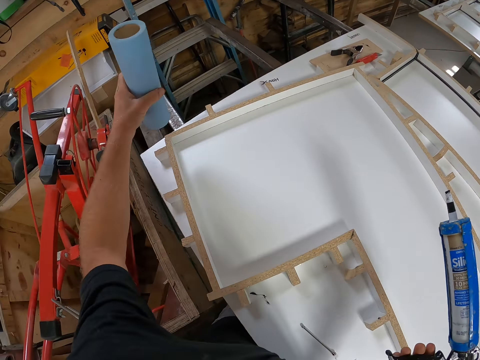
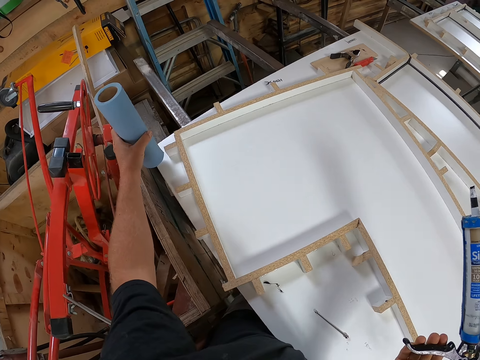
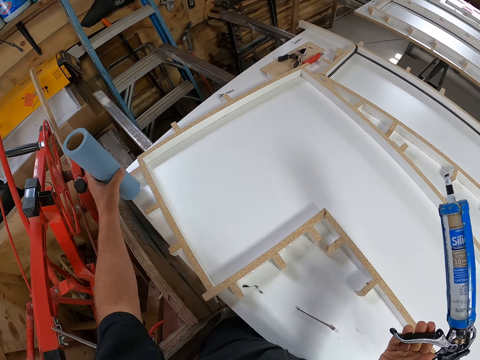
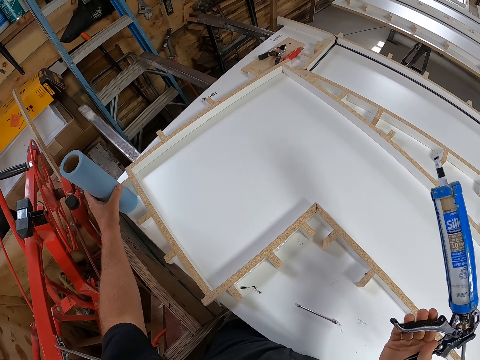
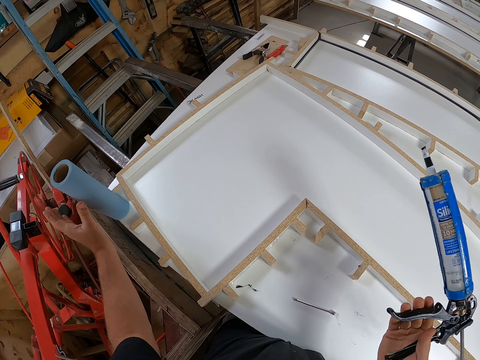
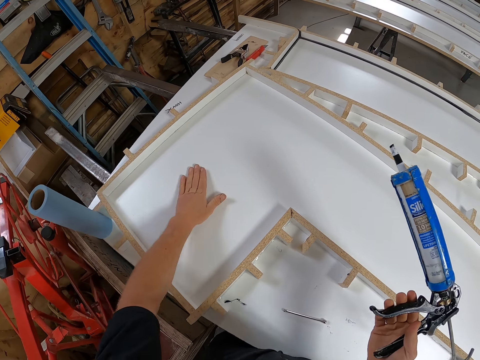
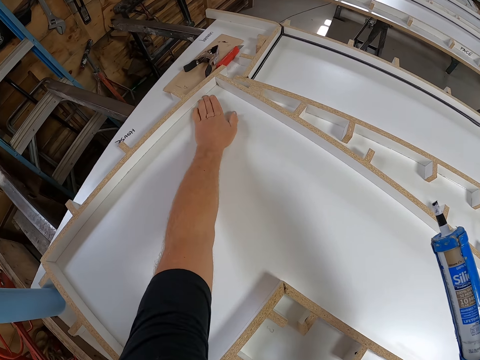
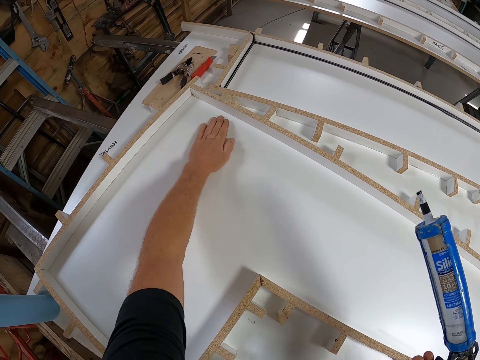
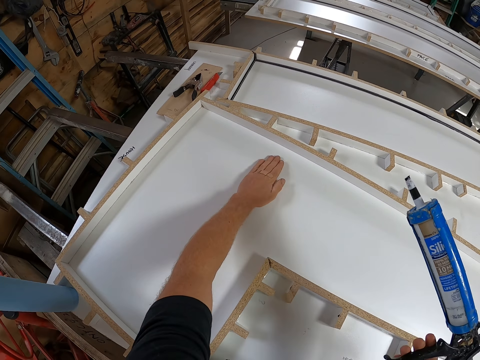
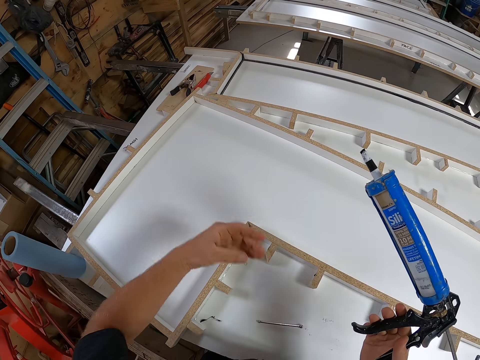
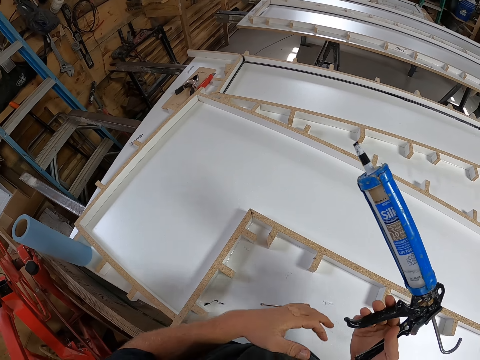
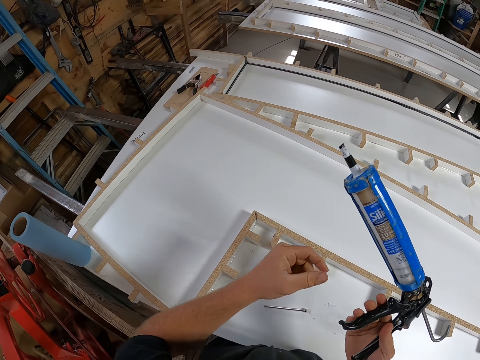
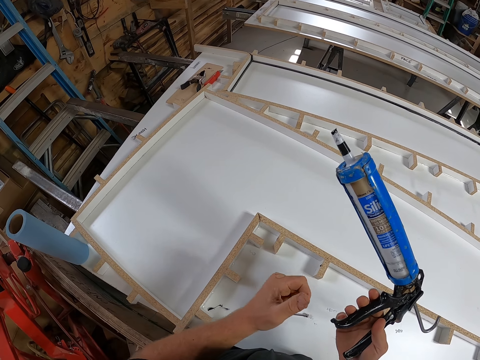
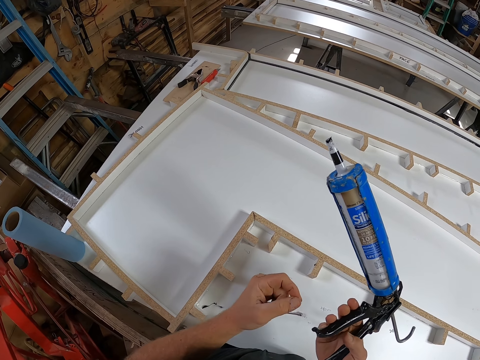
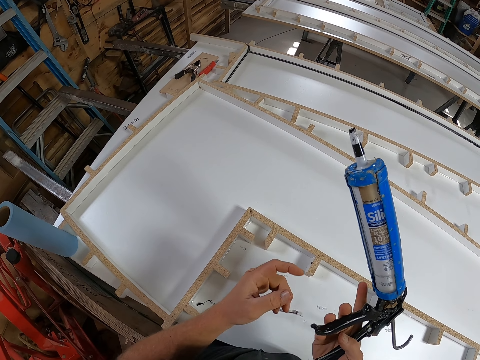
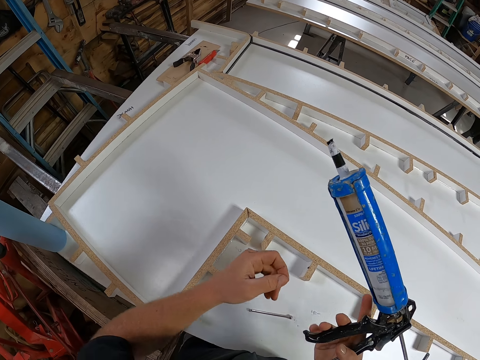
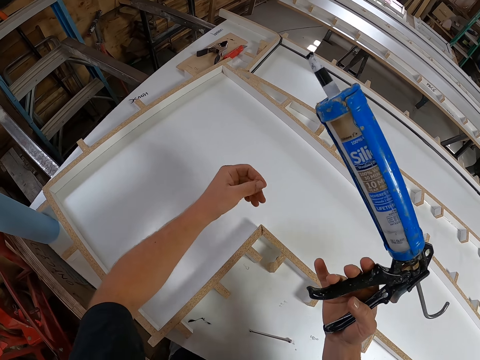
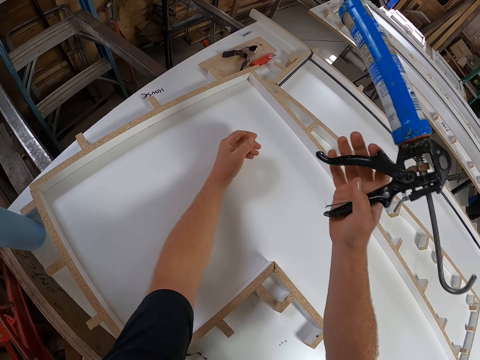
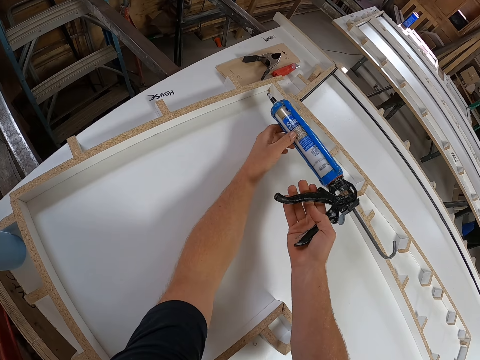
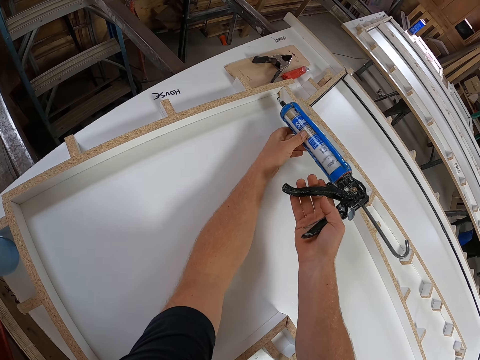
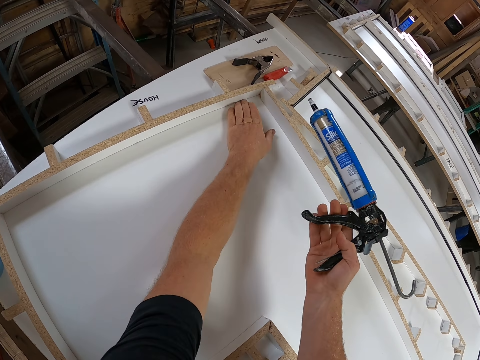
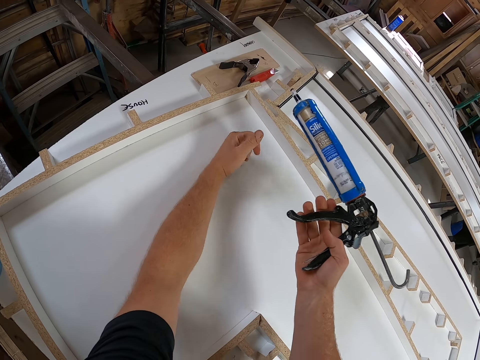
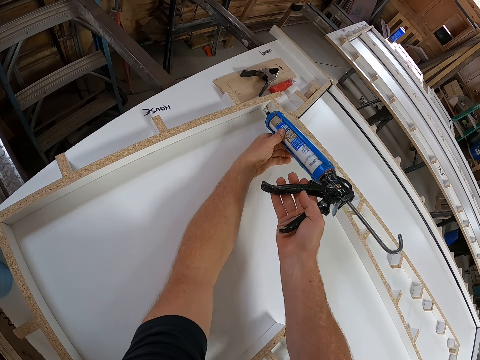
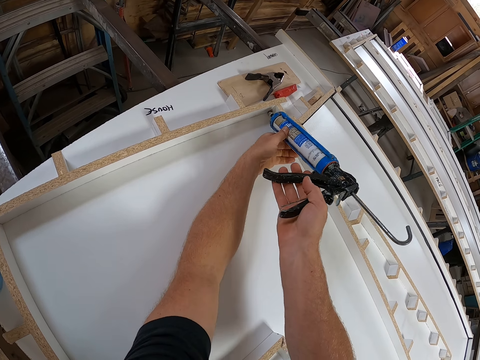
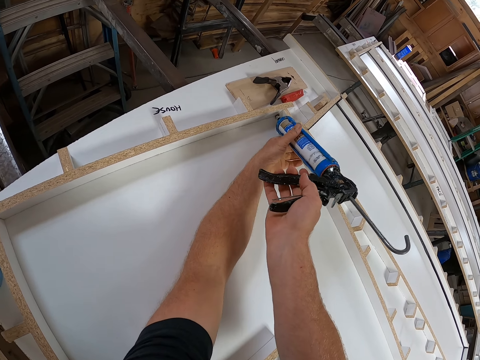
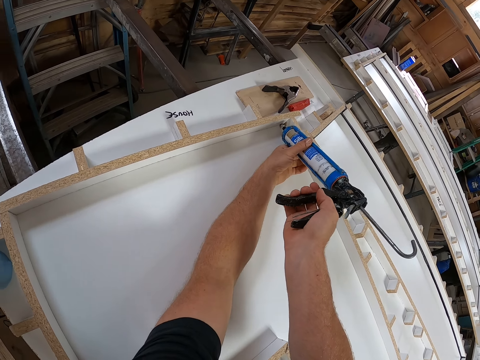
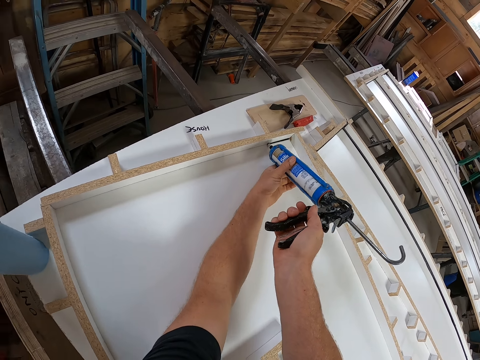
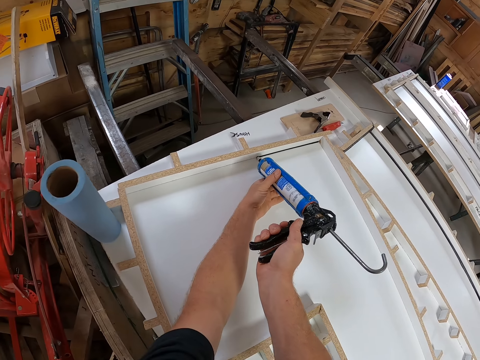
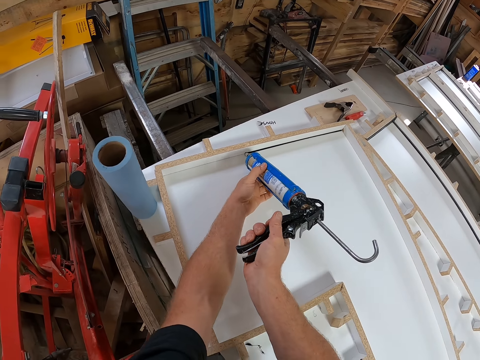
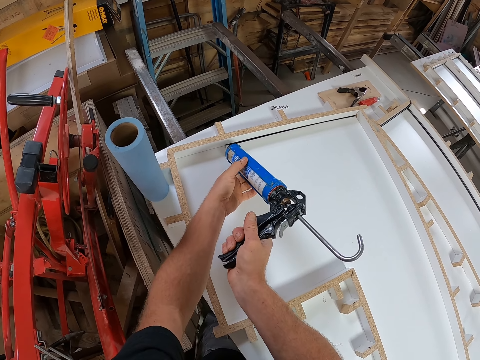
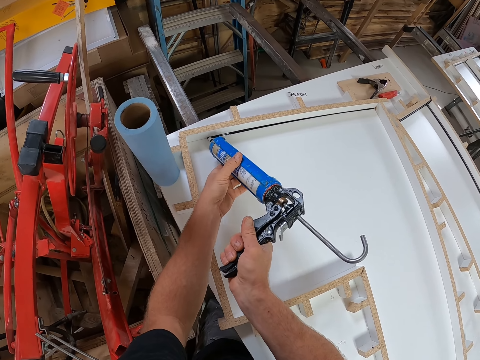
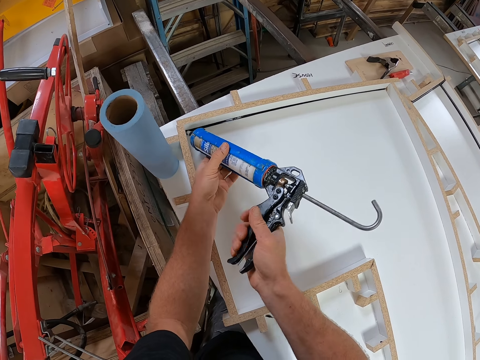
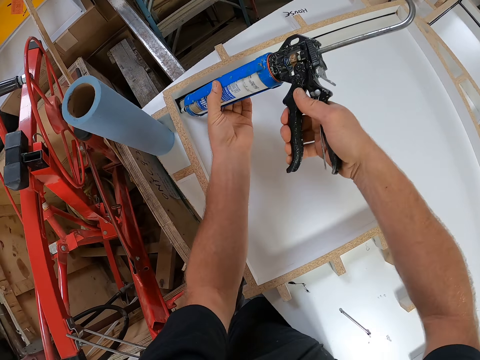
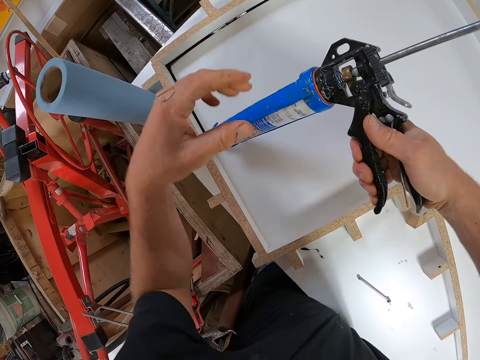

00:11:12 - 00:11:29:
The camera wearer picks up the paper towel roll and places it on the side of the table. He cleans the table with his left hand. He places the sealant edge on the table. He applies the adhesive on the sides of the board using the adhesive gun.

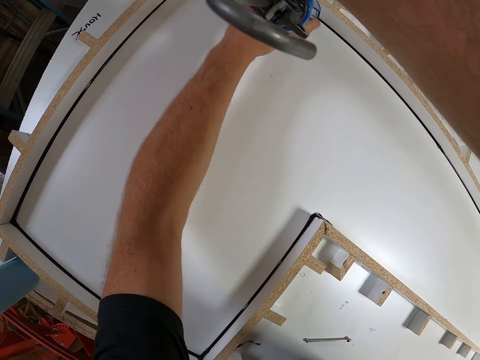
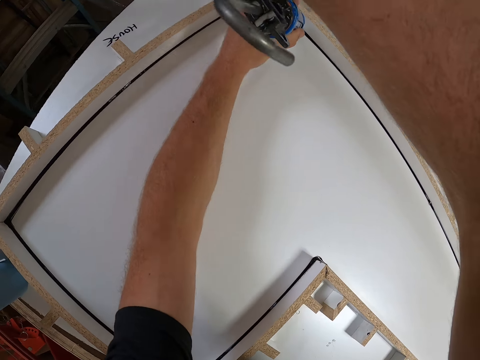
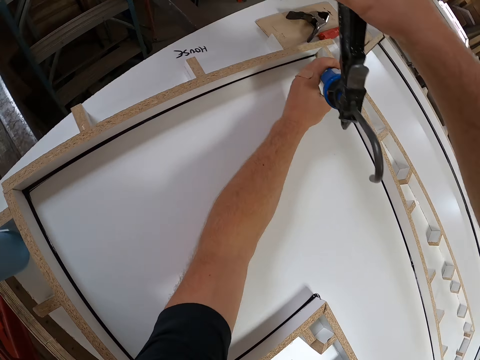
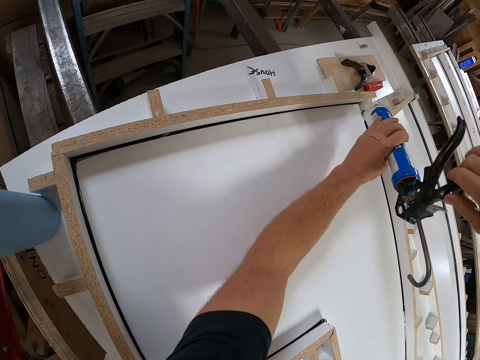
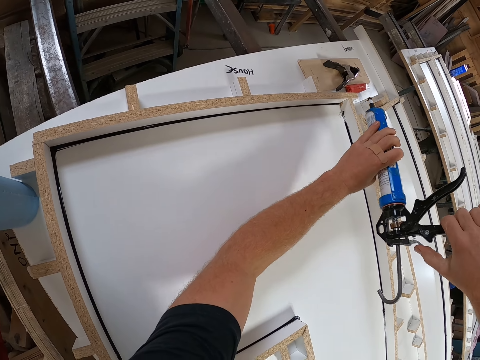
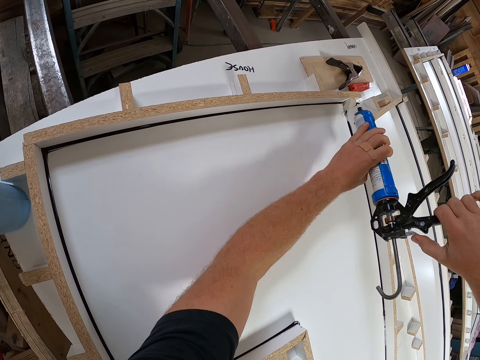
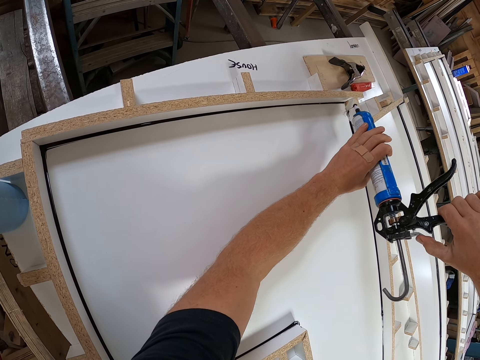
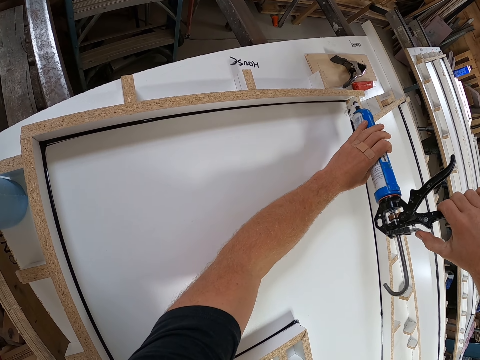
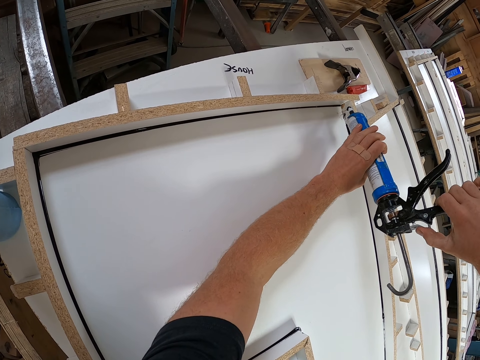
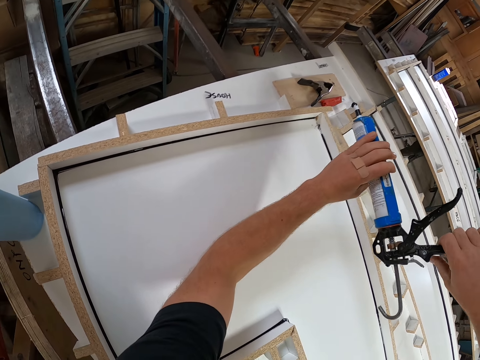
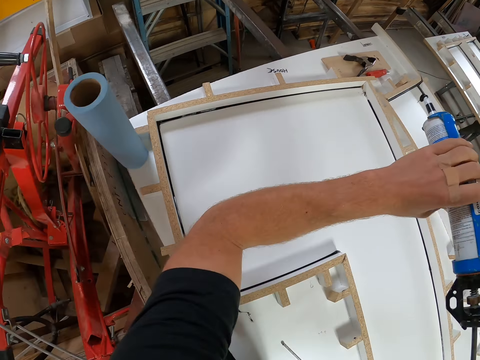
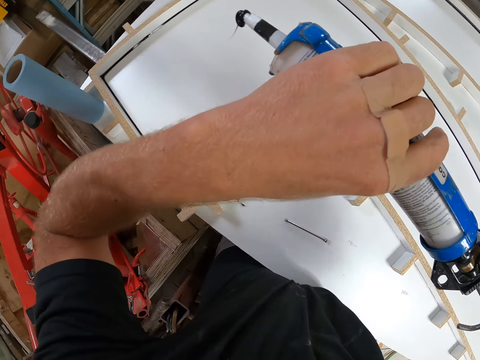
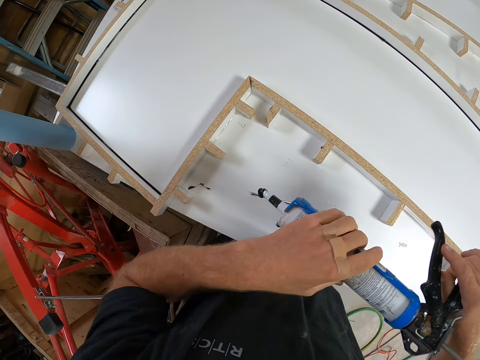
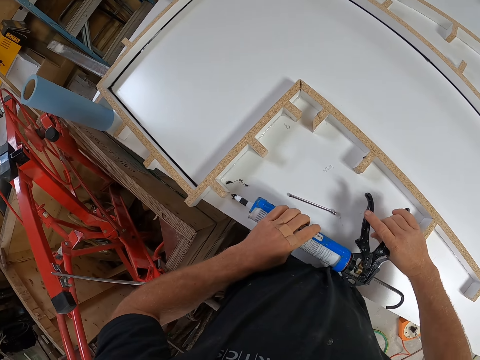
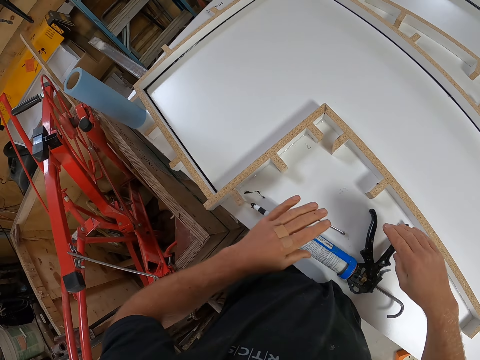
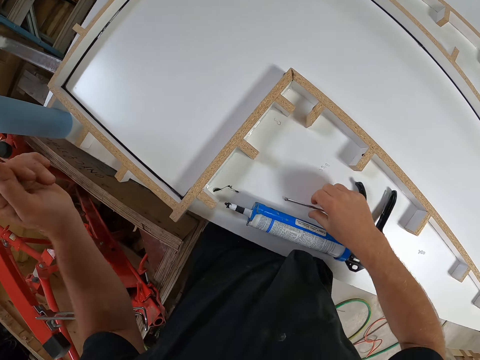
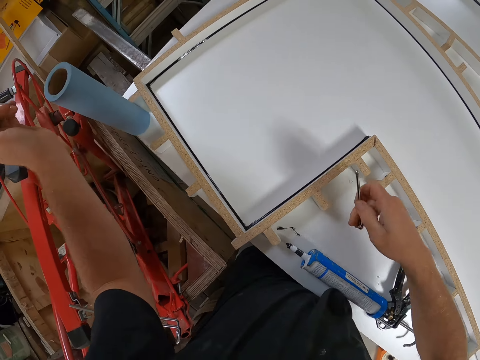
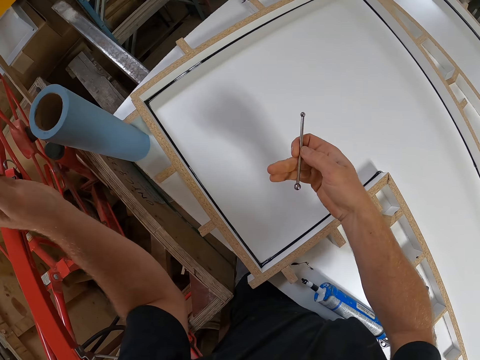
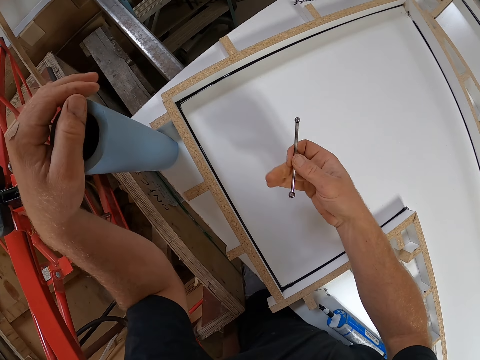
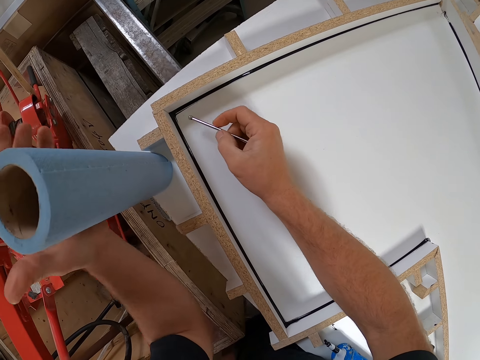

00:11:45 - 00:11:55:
The camera wearer removes the sealant gun to the inner edge of the table. They drop the sealant gun on the table. They pick up the small iron on the table. They hold the paper towel on the table.
